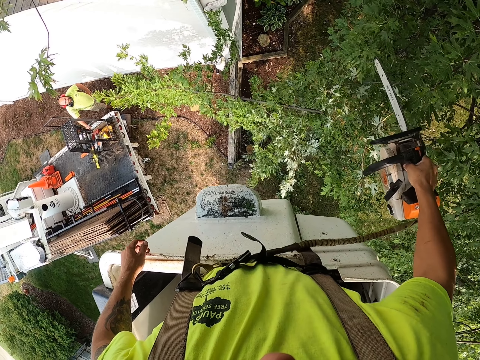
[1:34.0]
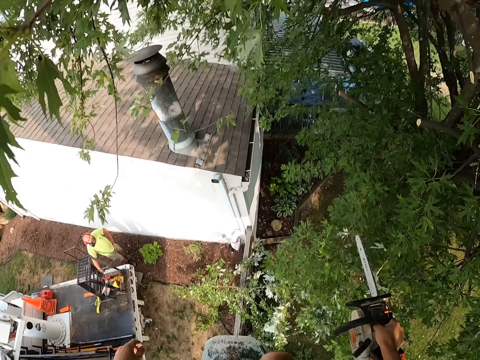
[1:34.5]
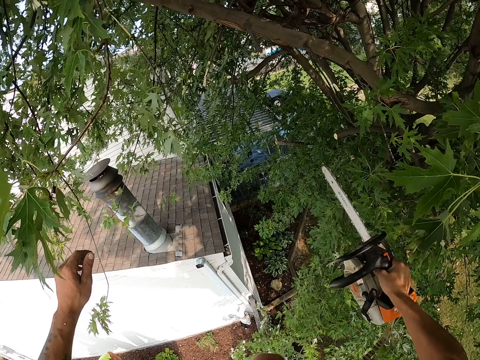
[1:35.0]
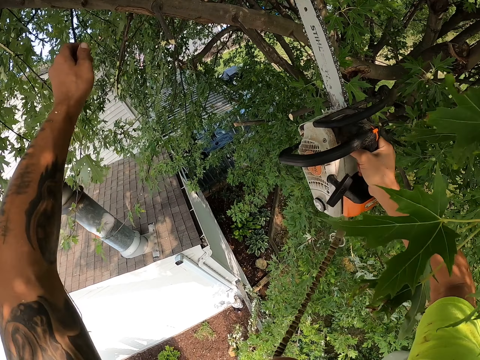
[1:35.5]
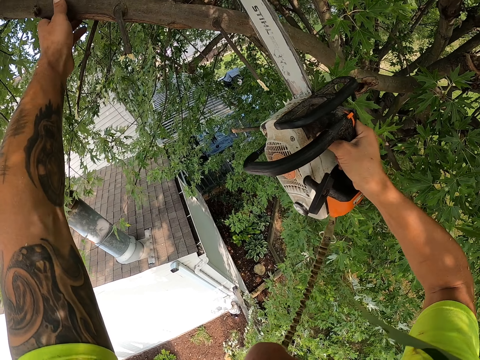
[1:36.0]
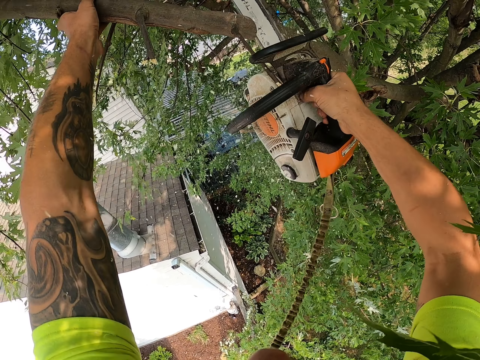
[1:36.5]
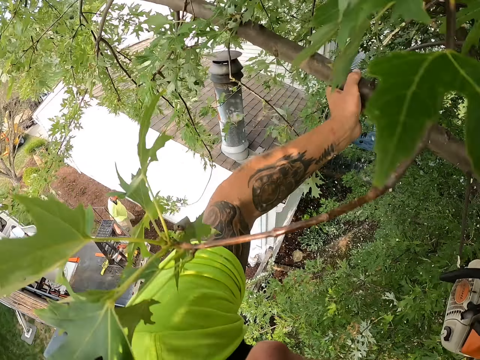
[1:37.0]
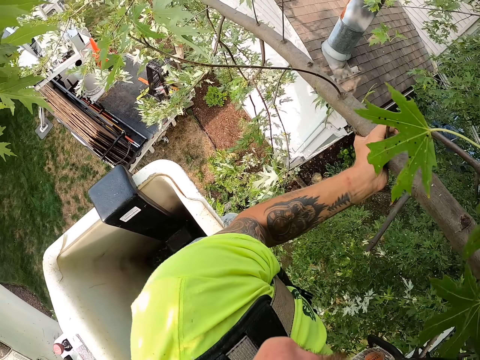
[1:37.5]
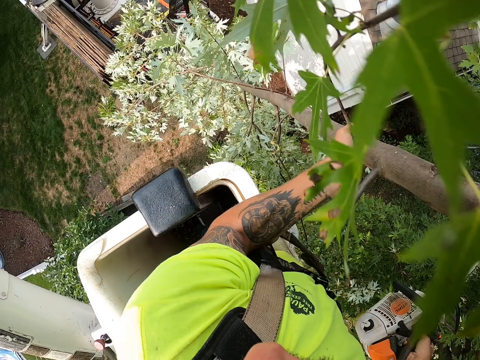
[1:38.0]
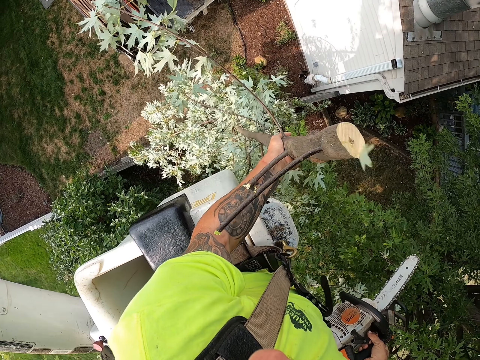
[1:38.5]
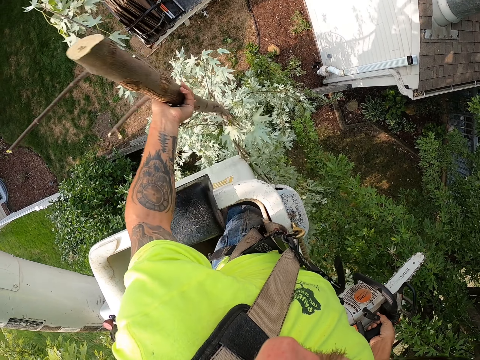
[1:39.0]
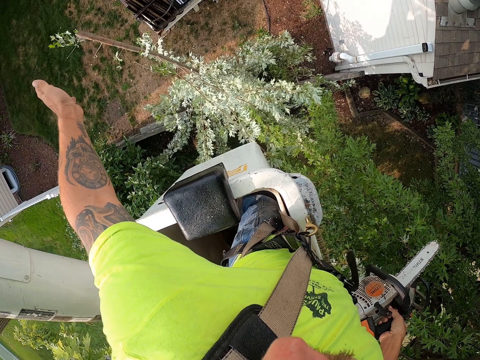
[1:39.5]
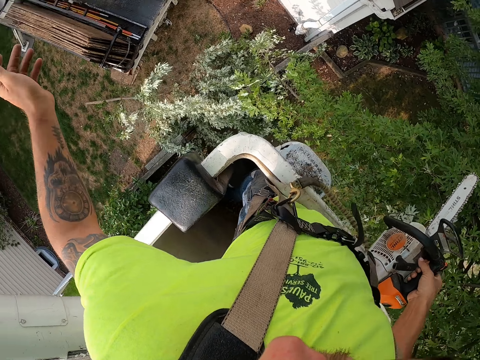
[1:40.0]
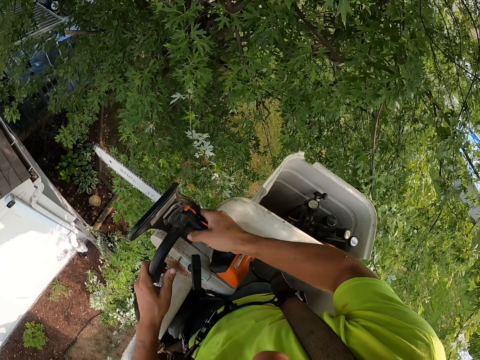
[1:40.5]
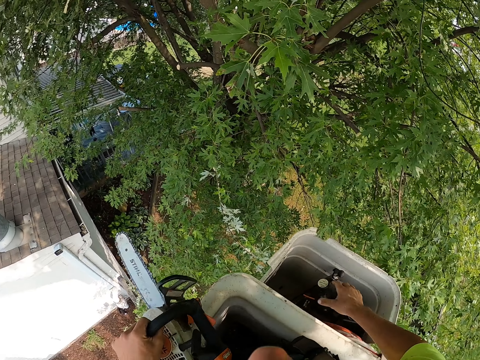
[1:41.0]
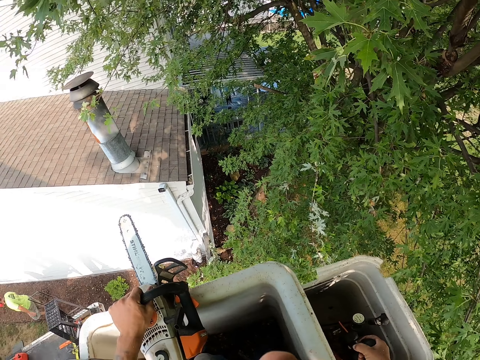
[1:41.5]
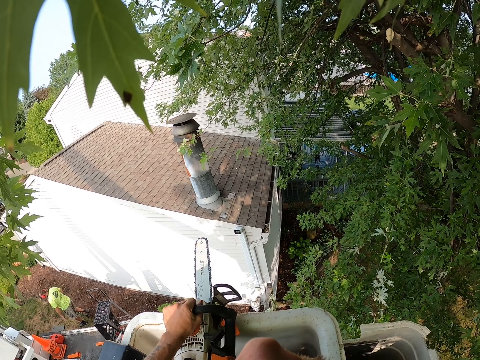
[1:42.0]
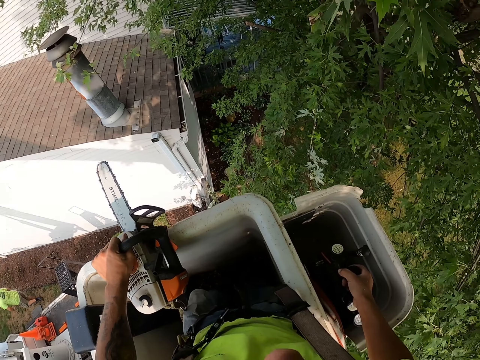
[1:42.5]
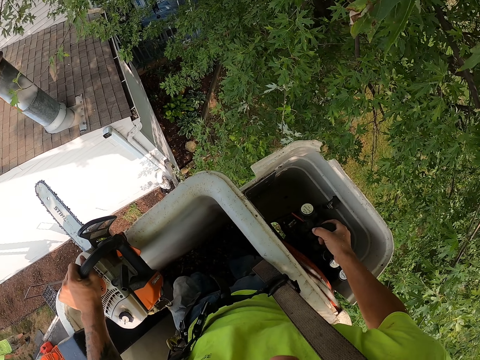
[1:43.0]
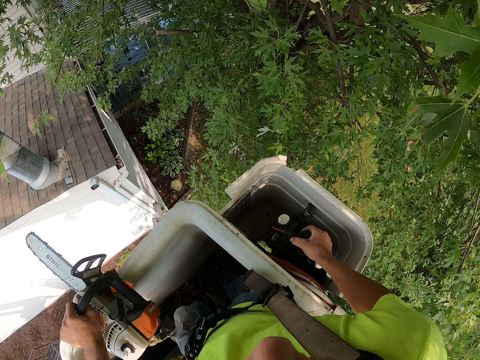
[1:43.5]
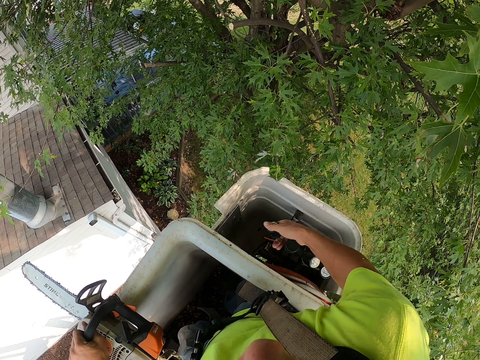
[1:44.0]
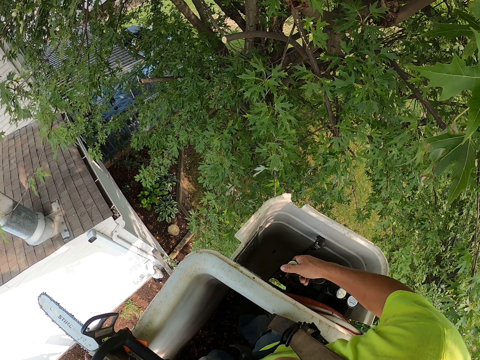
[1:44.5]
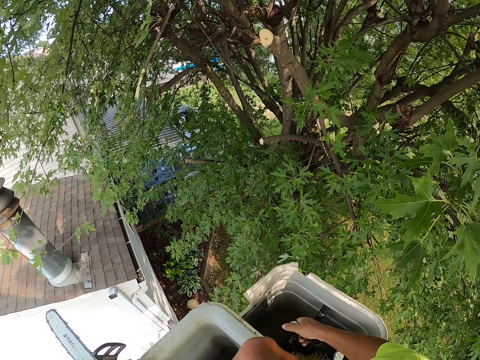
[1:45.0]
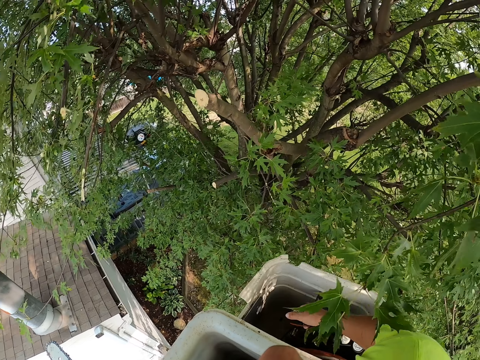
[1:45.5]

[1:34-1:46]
The camera wearer holds a branch of the tree with his left hand. He cuts the branch of the tree with the chainsaw in his right hand. He throws the branch of the tree in his left hand on the ground. He takes the chainsaw from his right hand with his left hand. He operates the tree-felling bucket lift with his right hand. He places the tree-felling bucket lift in his right hand on the platform of the tree-felling bucket lift. A man walks on site.

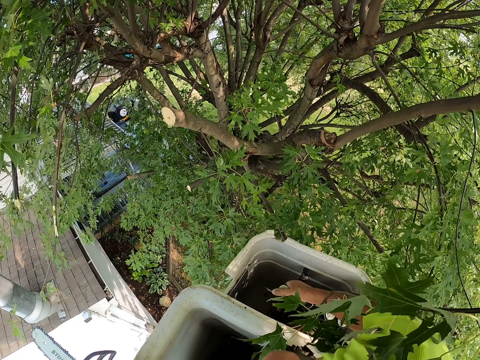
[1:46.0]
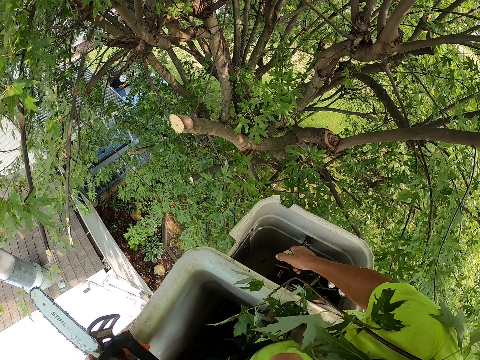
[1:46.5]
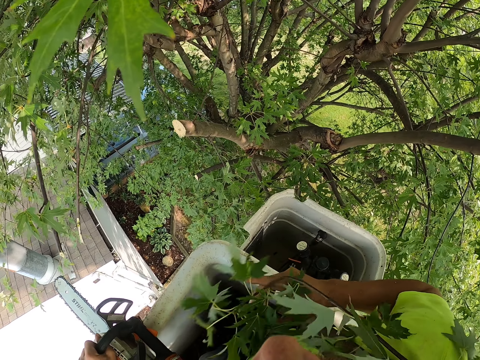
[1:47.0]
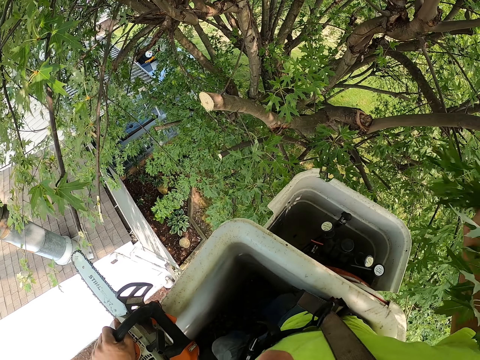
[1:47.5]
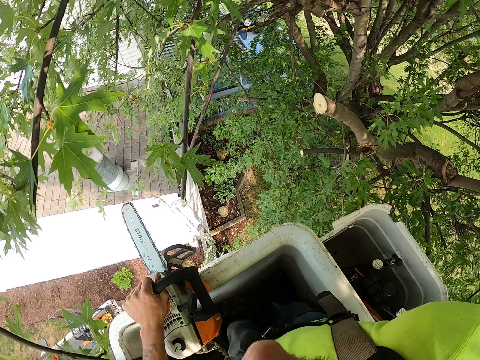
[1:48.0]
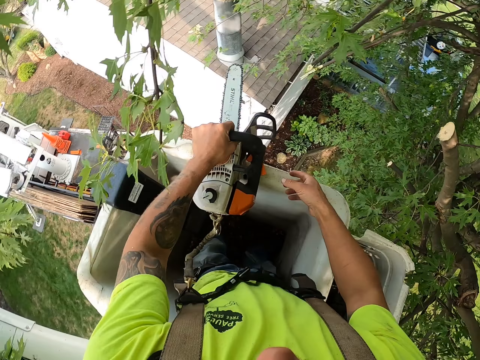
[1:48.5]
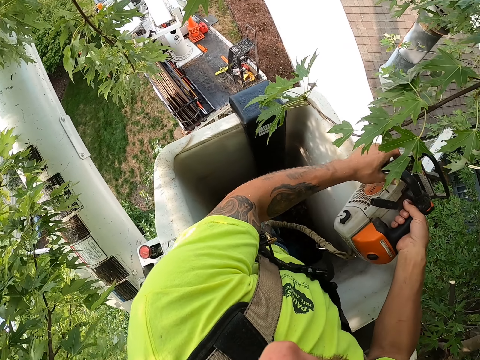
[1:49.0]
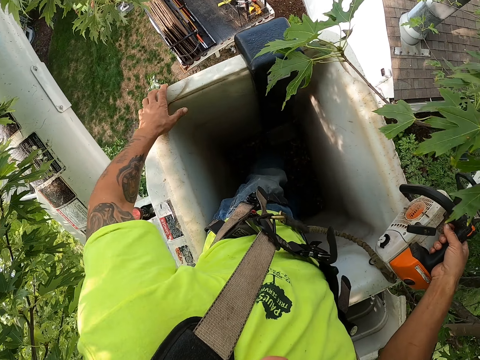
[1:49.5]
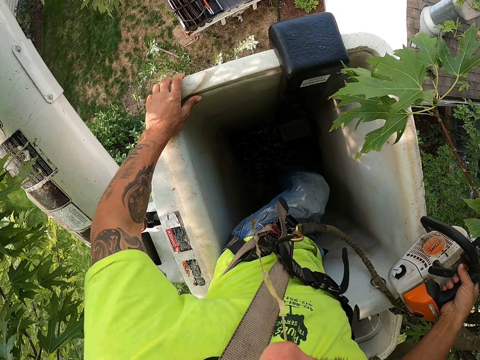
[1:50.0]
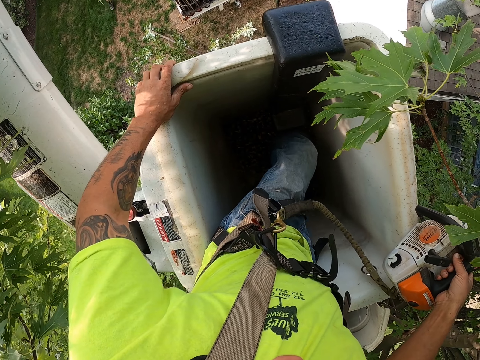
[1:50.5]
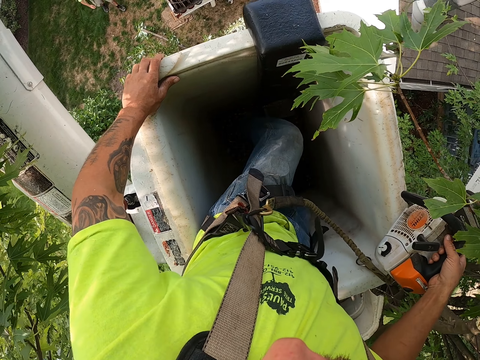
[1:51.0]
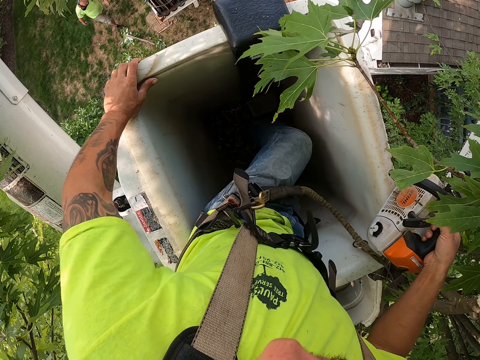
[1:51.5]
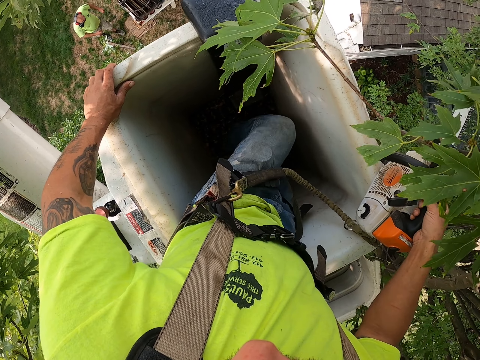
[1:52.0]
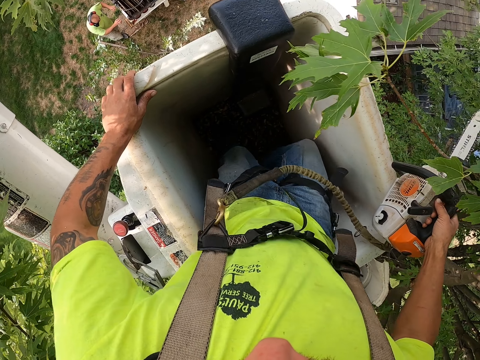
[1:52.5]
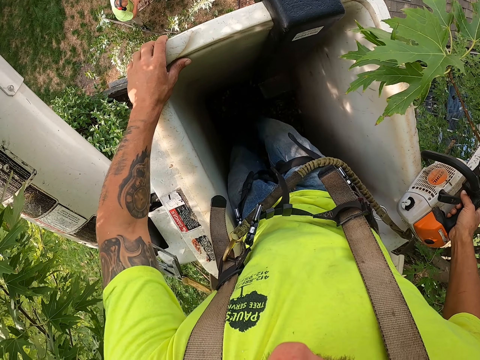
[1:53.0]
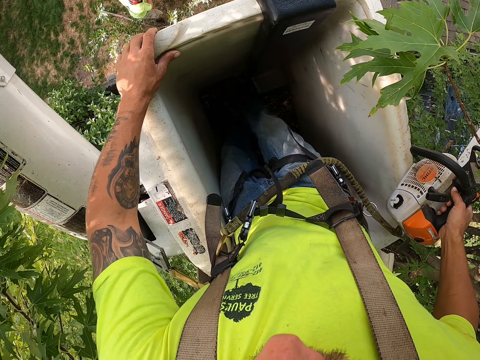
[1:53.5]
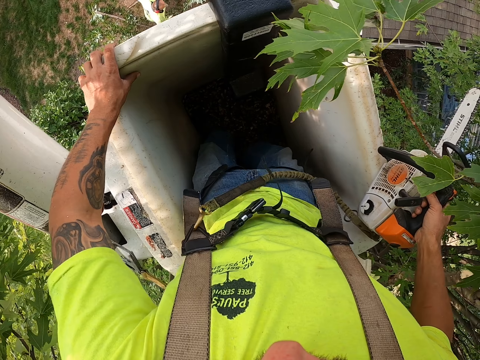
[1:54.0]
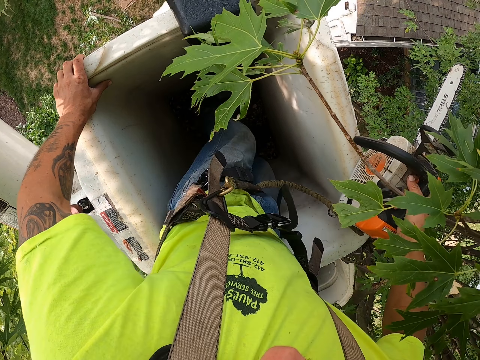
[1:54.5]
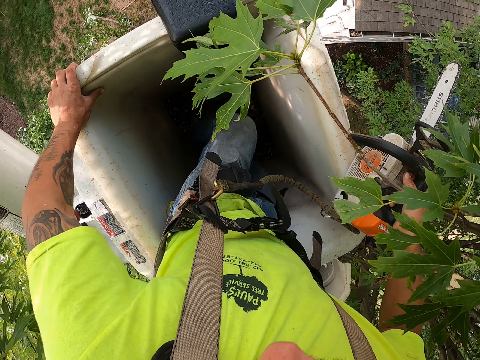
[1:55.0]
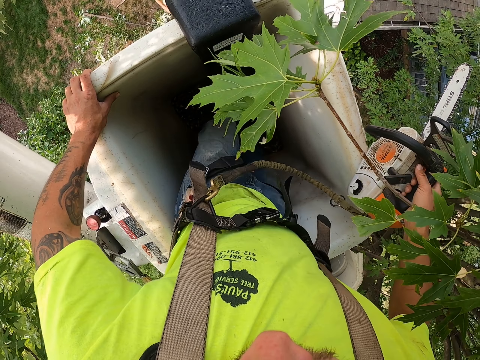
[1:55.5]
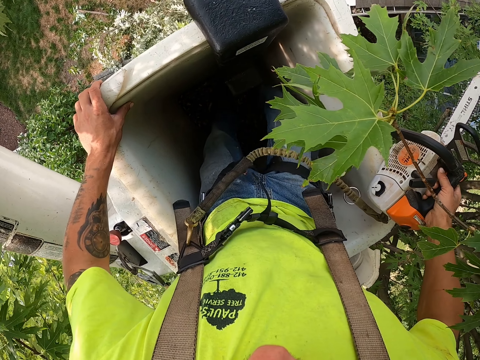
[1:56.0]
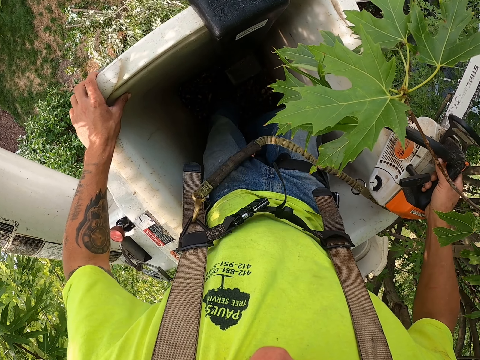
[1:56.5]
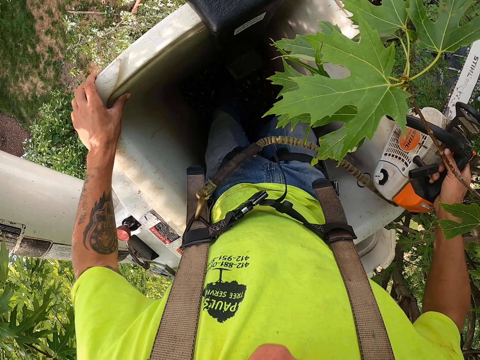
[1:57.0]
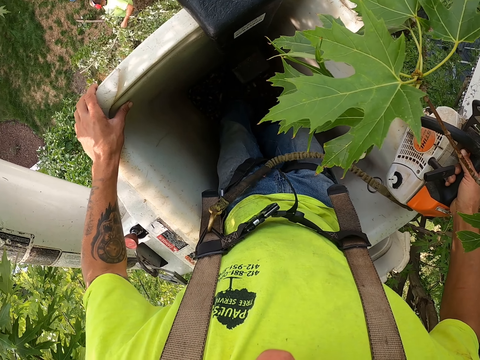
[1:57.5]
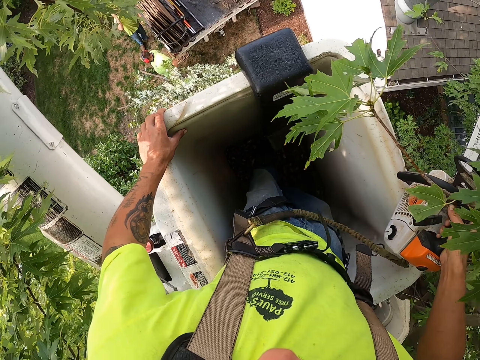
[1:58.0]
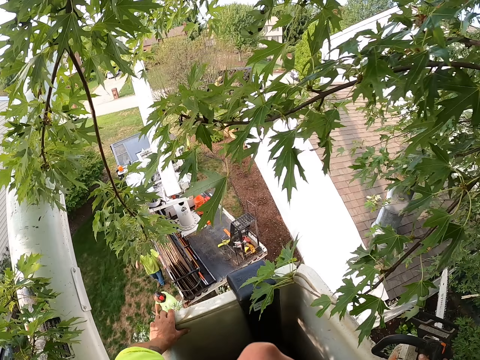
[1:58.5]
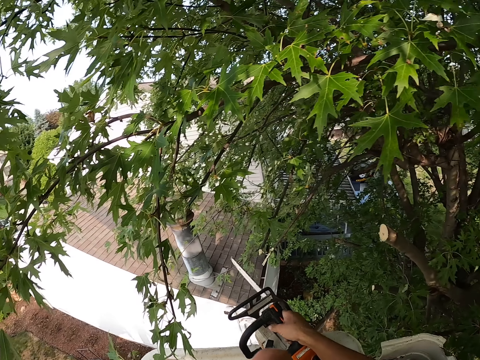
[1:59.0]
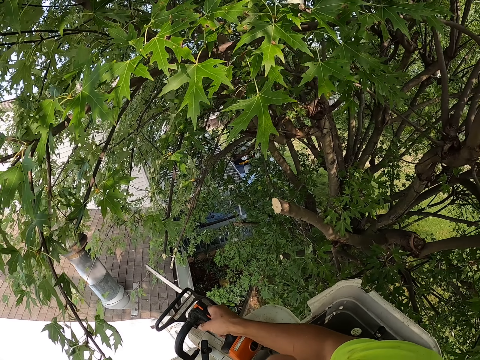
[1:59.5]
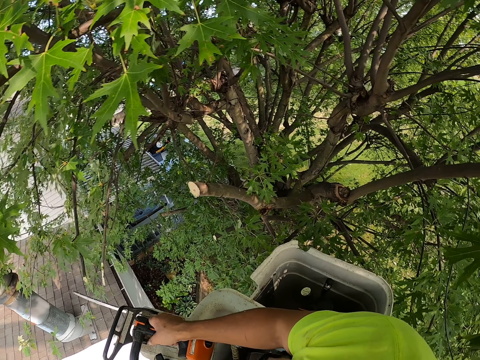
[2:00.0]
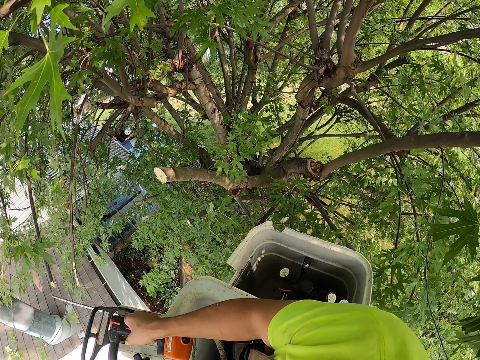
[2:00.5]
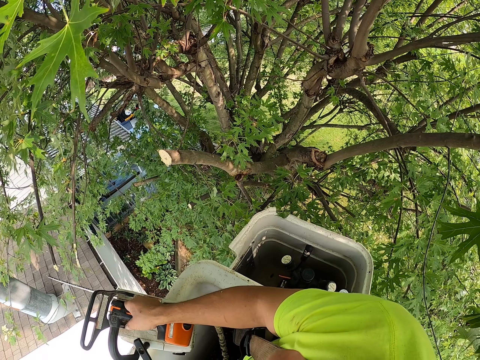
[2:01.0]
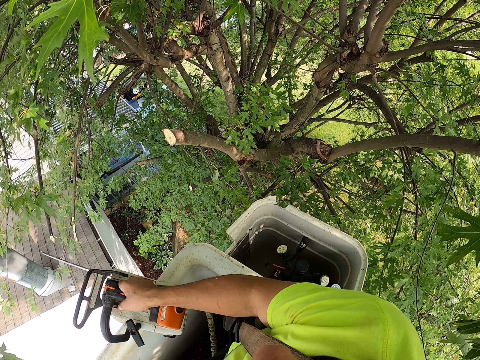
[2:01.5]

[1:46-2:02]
The camera wearer moves the lift towards the tree. He removes a branch of the tree from his face with his right hand. He takes the chainsaw from his left hand with his right hand. He places his left hand on the platform of the tree-felling bucket lift. The man touches the side of the bucket truck with both hands. The man carries tree branches with his left hand.
